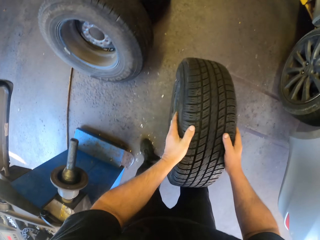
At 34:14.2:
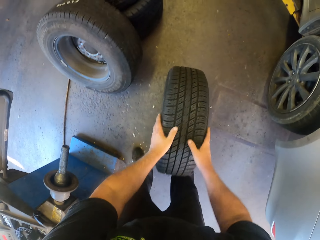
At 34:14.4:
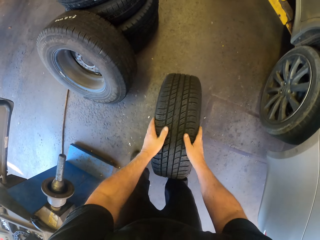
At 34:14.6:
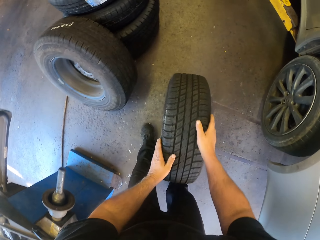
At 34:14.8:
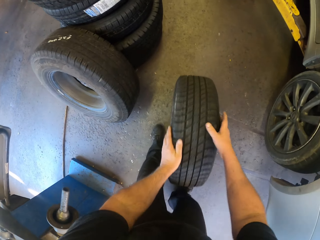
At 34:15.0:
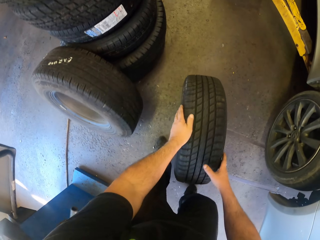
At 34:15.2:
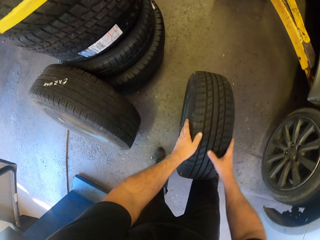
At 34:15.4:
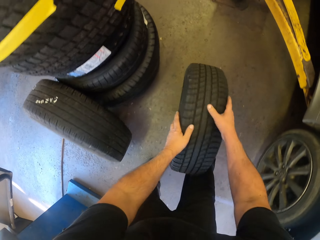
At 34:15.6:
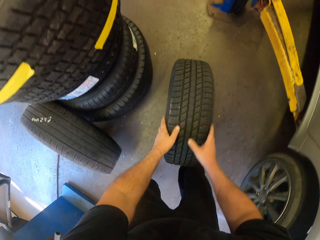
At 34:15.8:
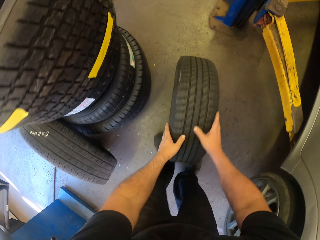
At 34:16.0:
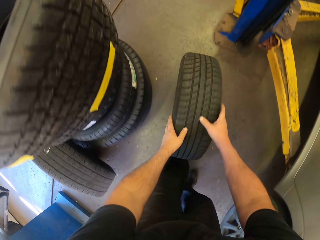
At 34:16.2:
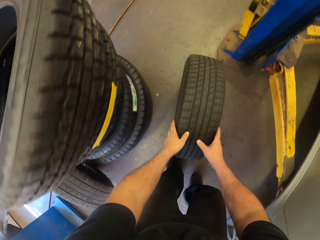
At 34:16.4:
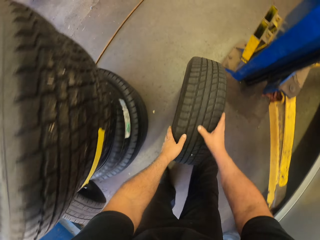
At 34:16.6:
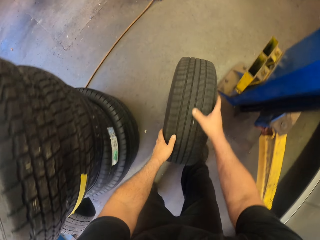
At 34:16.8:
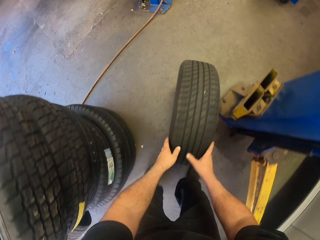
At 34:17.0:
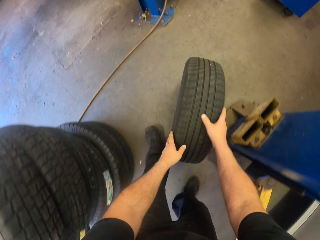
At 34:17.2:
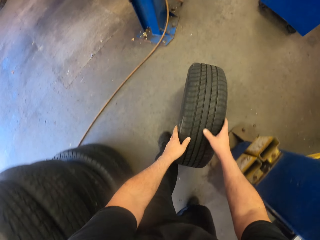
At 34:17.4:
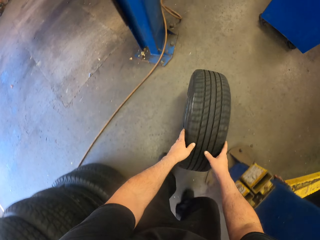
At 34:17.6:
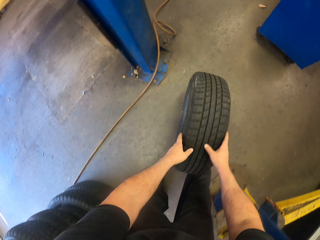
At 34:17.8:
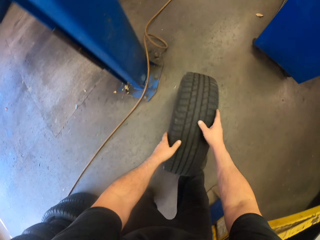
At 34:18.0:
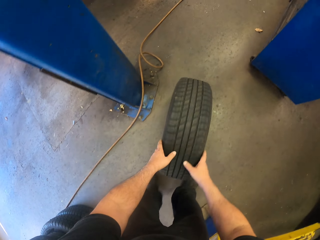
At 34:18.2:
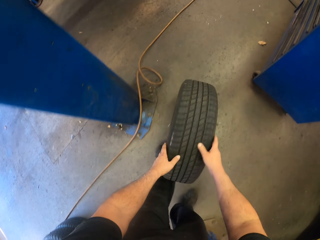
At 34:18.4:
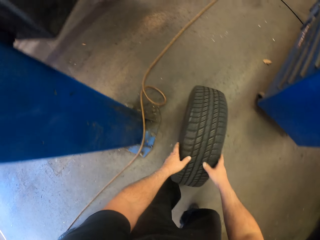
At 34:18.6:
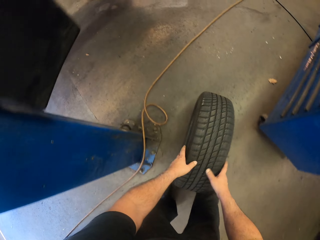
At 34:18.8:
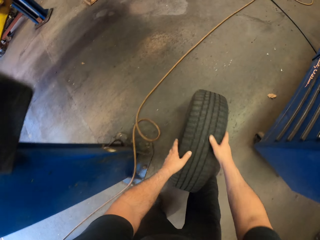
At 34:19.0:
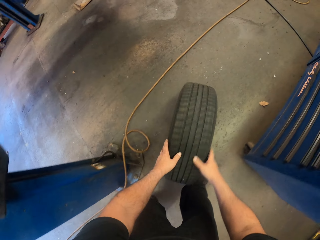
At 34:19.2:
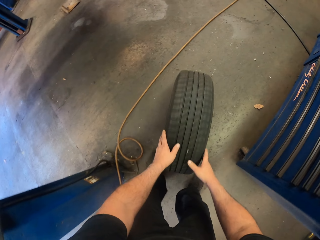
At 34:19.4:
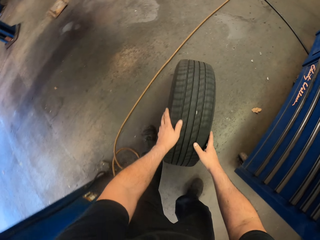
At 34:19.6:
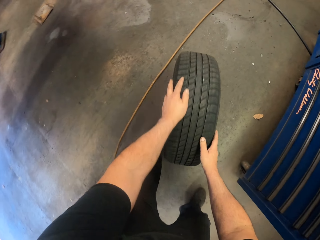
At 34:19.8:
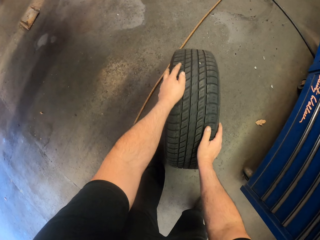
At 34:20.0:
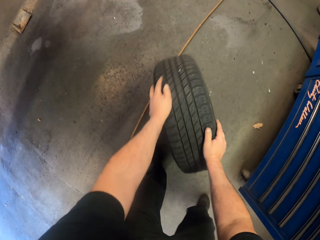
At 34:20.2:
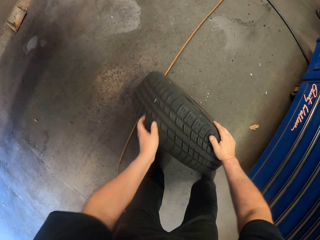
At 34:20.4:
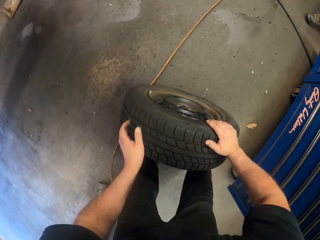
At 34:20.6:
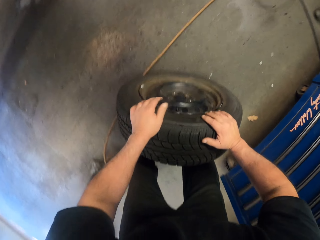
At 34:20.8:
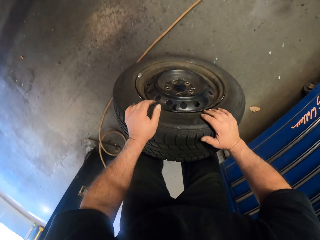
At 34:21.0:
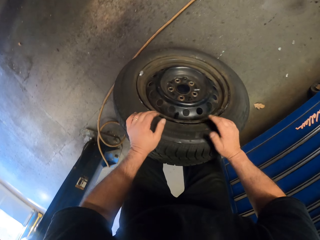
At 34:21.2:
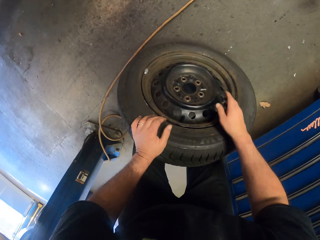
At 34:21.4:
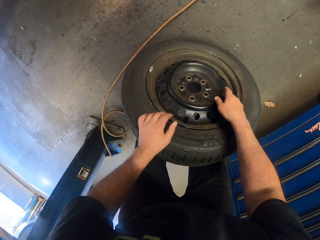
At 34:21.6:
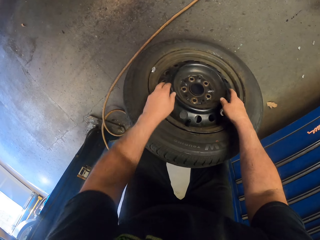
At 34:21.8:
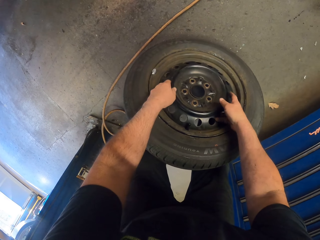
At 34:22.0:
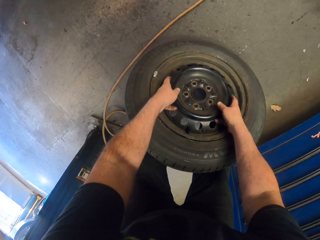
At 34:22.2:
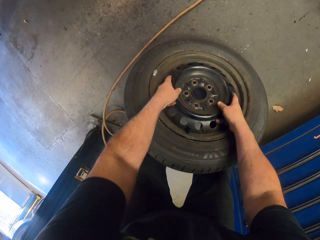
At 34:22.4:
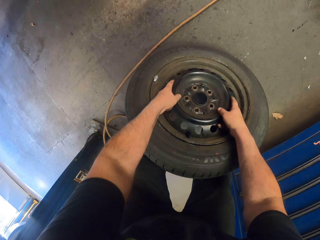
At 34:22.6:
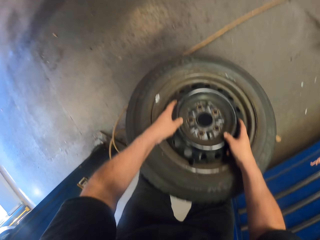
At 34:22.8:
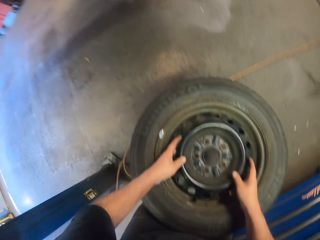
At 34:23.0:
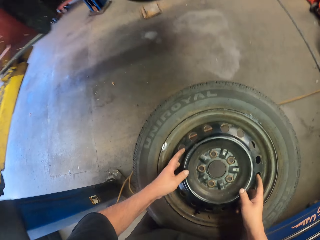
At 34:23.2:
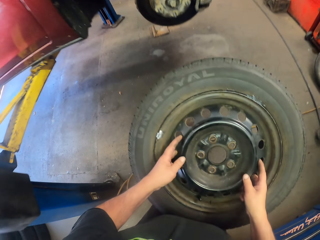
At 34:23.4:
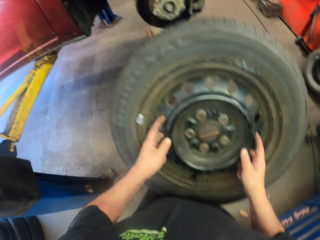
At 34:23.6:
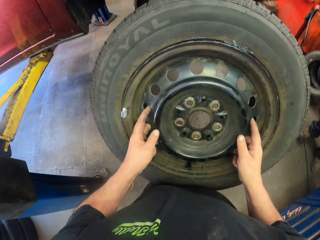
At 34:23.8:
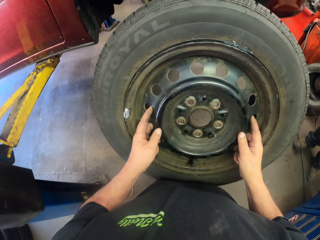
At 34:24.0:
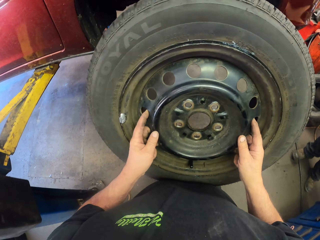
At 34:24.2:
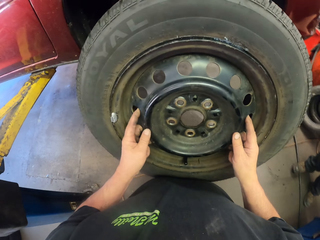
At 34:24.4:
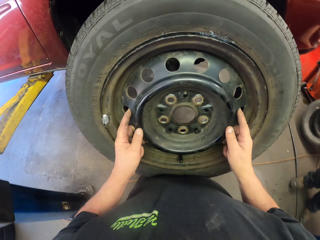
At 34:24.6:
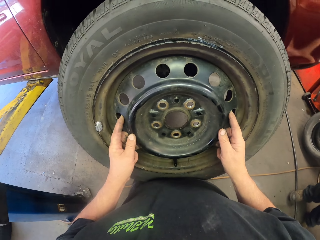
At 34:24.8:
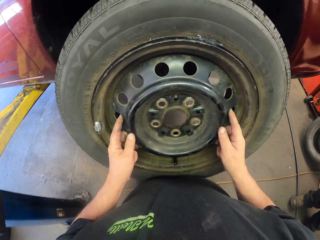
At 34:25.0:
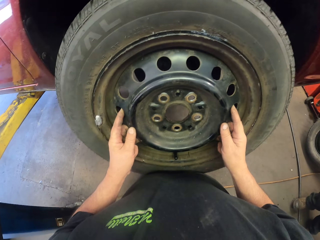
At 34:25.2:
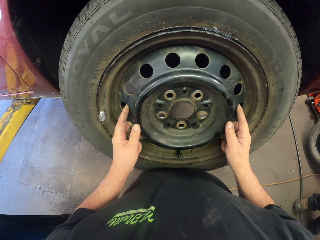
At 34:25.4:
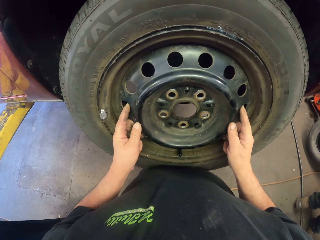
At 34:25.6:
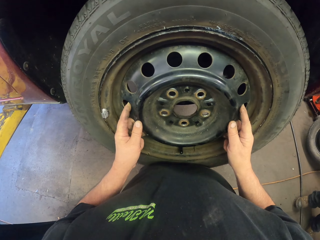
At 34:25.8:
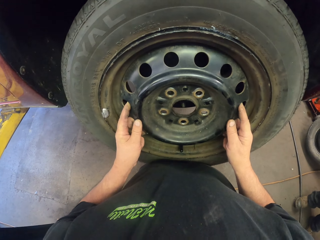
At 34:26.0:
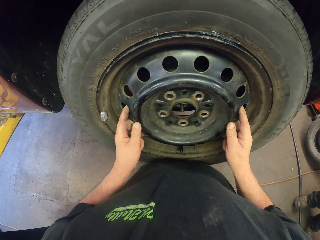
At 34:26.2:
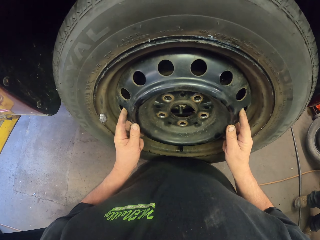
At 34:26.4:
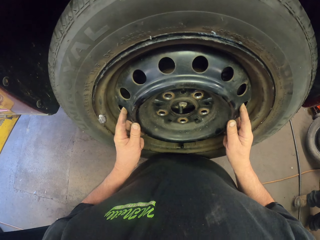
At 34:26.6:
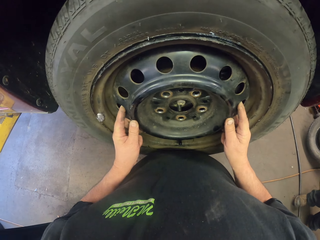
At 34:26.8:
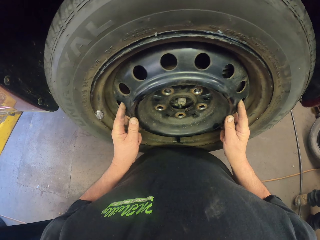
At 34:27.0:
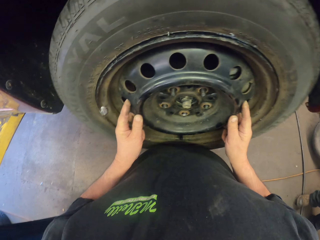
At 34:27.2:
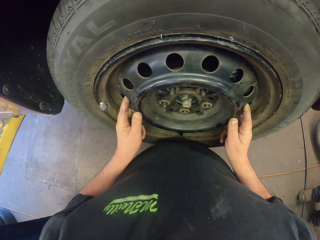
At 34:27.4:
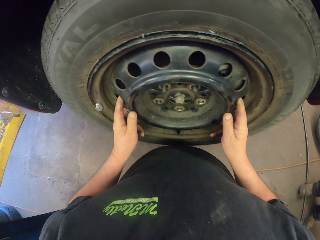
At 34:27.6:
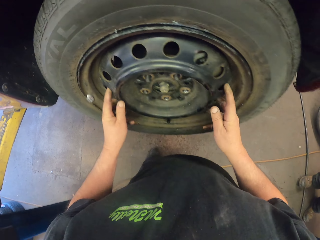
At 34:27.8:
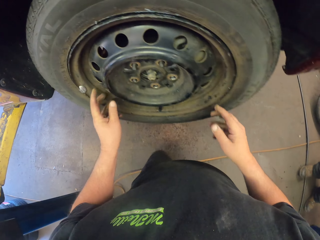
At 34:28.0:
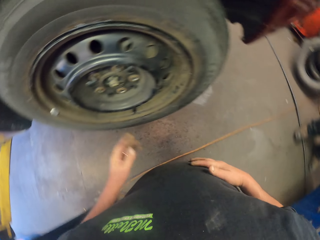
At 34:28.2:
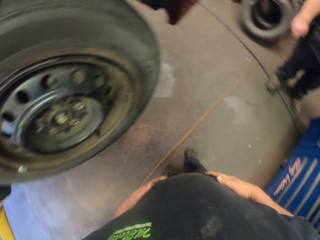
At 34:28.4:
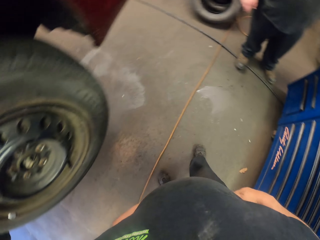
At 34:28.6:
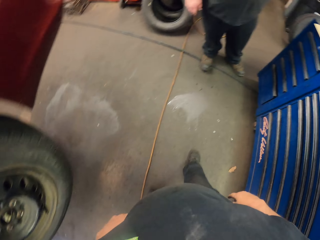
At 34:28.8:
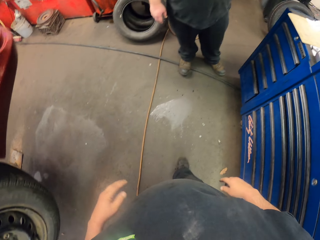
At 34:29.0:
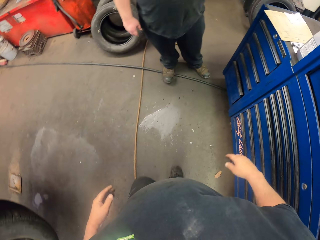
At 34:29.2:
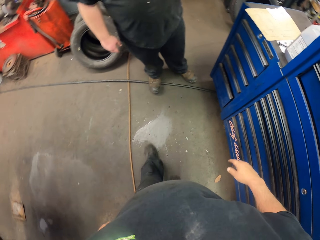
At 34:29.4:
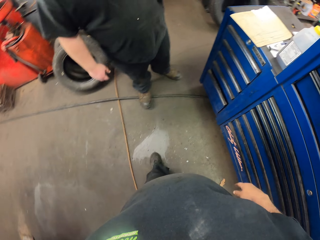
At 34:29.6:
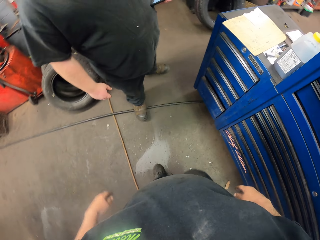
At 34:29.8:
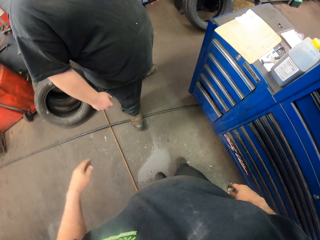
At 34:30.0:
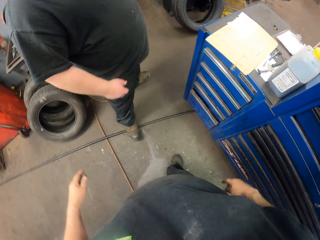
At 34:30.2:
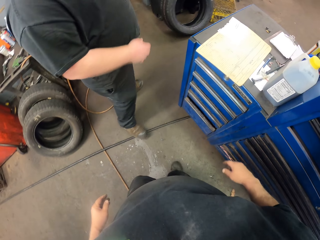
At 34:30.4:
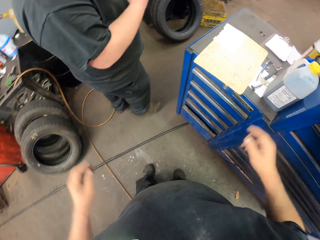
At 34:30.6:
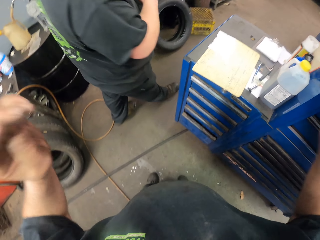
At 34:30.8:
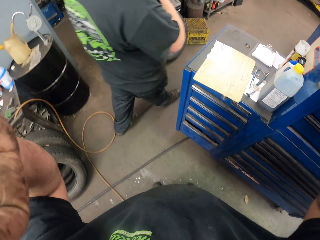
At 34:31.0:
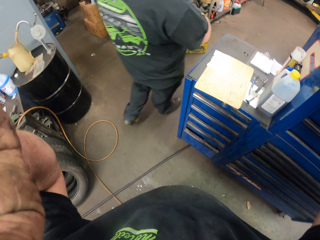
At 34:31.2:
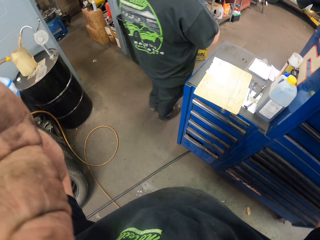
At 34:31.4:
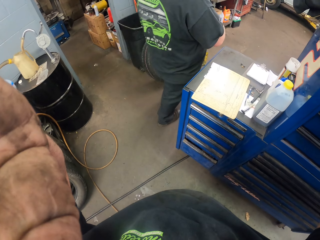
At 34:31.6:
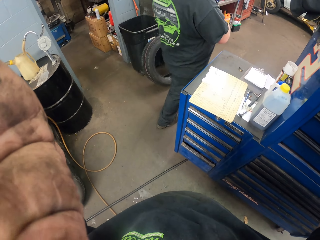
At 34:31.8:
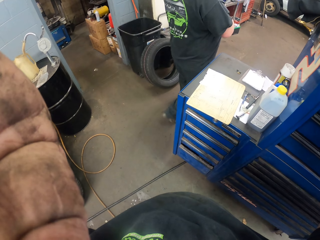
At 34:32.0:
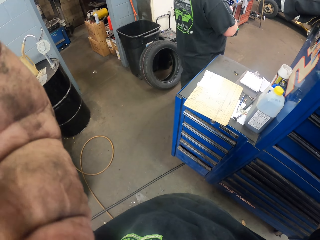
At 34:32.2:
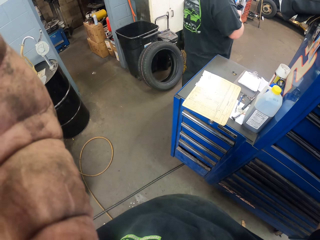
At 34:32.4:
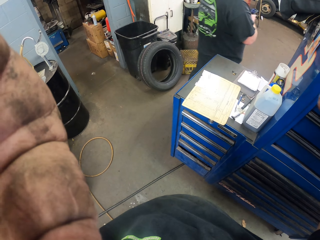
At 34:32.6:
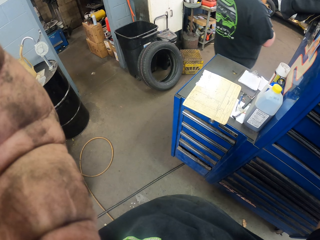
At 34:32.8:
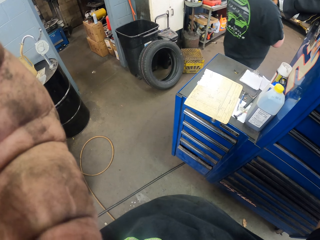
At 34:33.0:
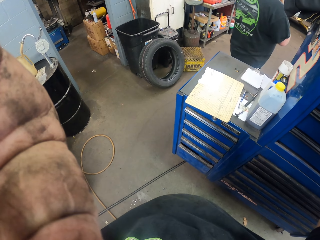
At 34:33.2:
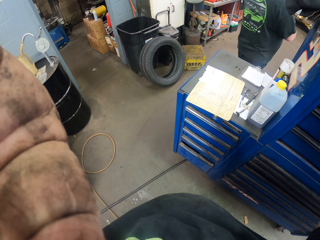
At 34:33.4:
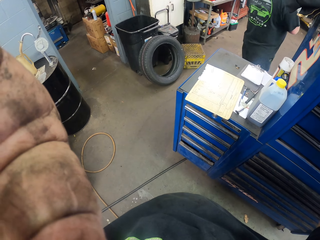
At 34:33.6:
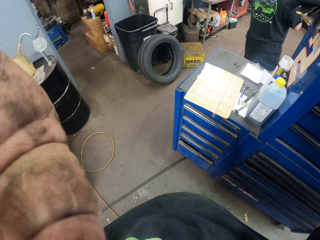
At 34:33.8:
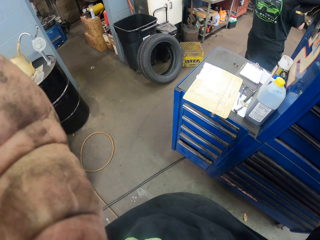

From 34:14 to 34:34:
The camera wearer puts the wheel on the floor. They roll the wheel on the ground, pick up the wheel on the ground, and insert the wheel on the car. They walk in the garage. They fix the camera. They touch the camera.
